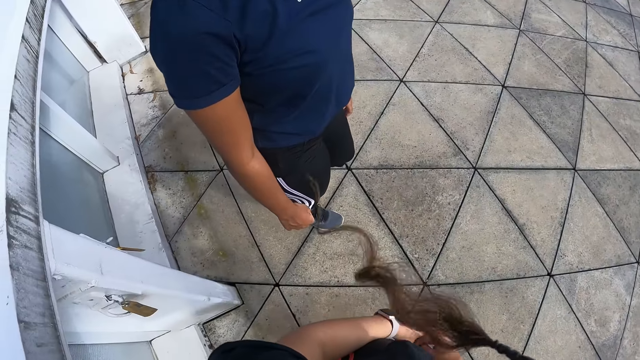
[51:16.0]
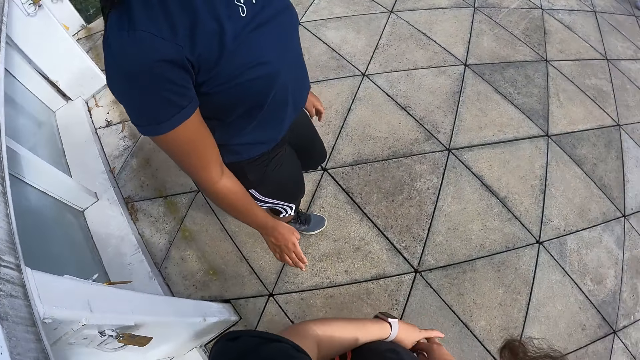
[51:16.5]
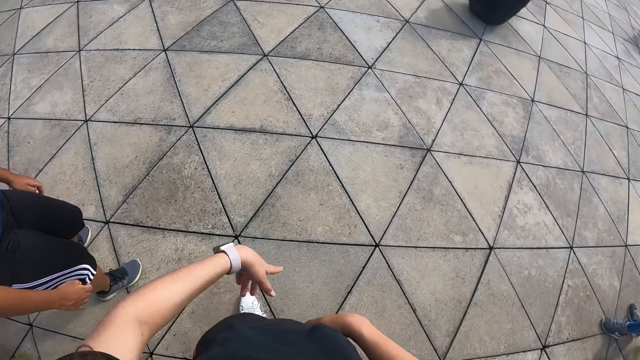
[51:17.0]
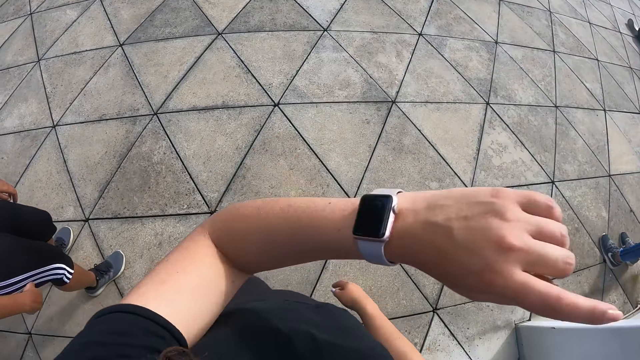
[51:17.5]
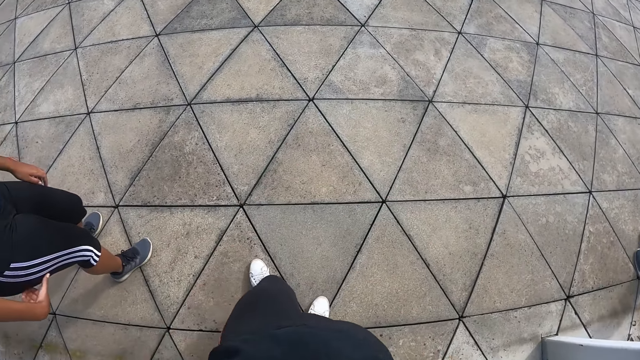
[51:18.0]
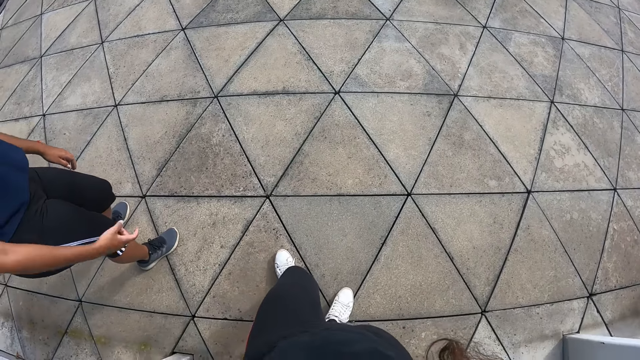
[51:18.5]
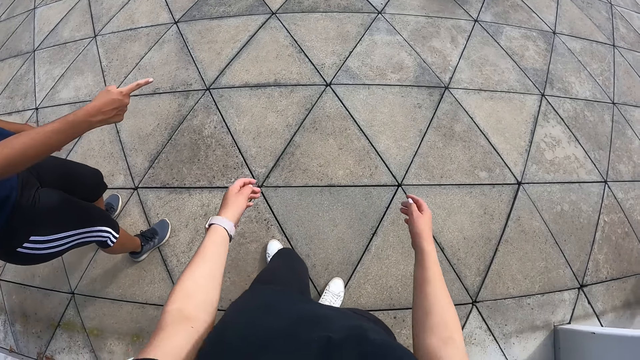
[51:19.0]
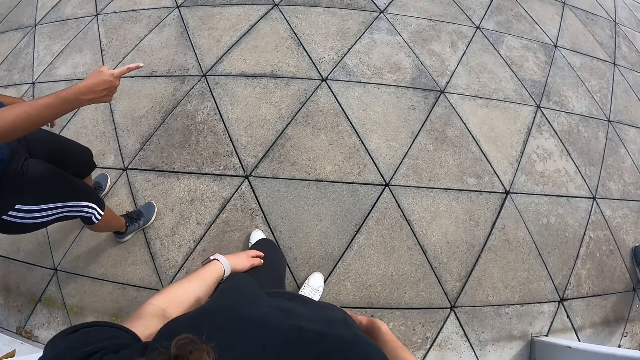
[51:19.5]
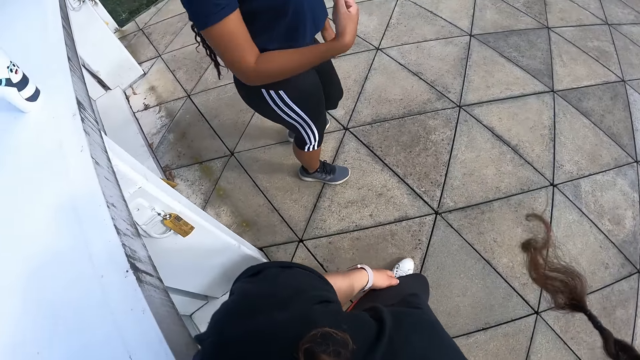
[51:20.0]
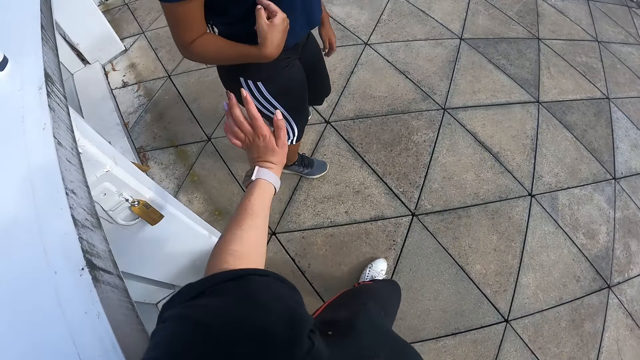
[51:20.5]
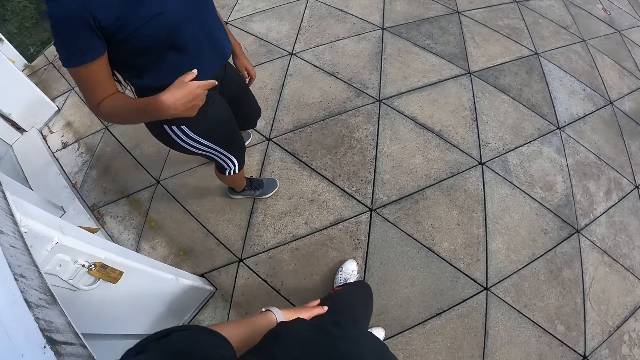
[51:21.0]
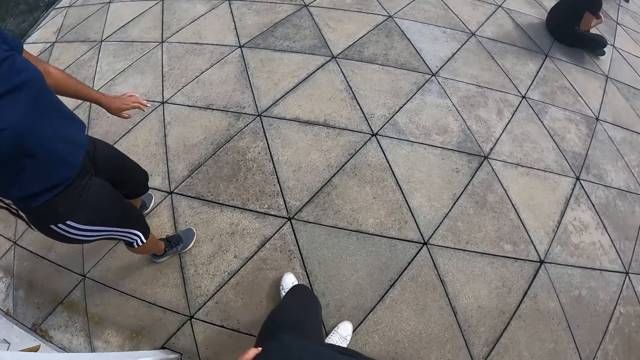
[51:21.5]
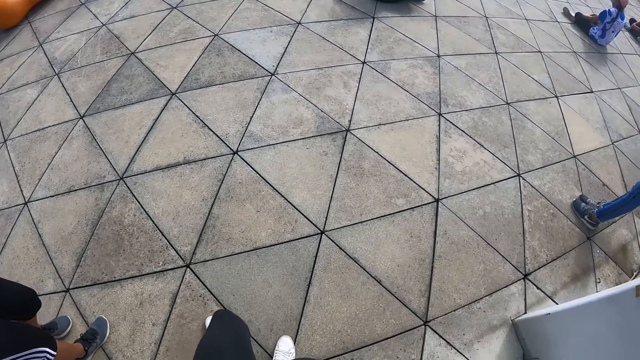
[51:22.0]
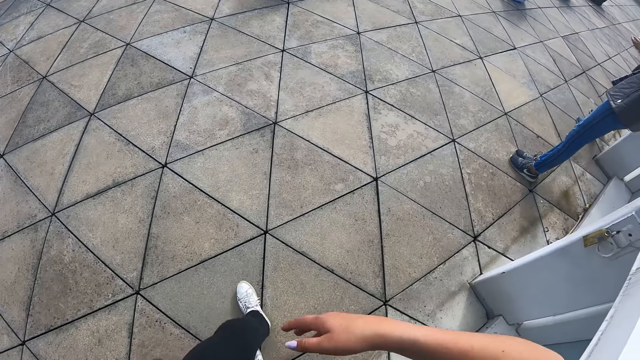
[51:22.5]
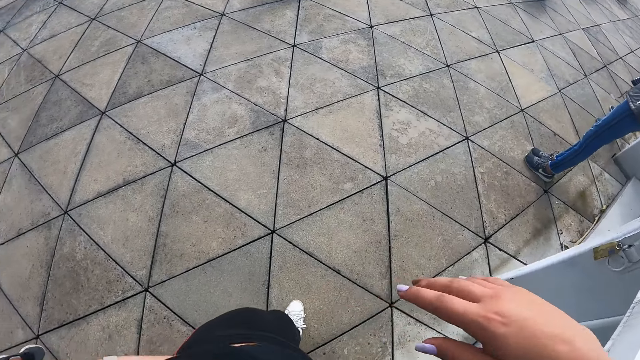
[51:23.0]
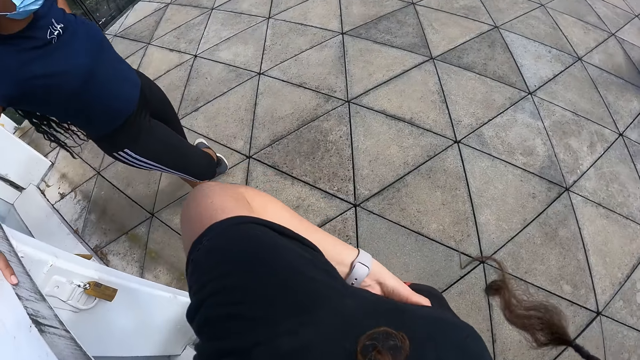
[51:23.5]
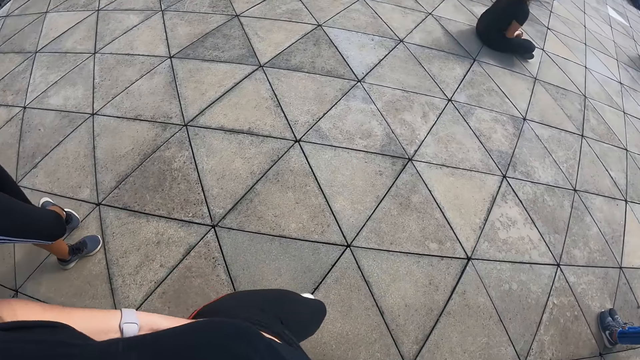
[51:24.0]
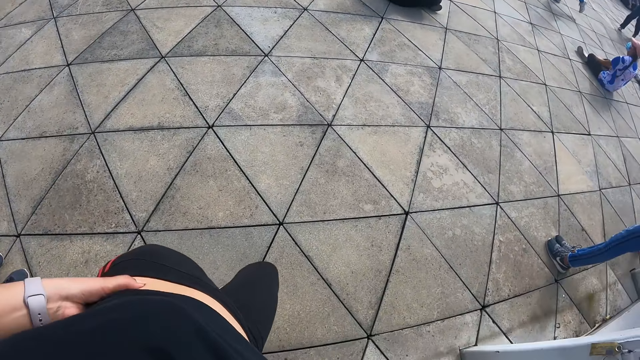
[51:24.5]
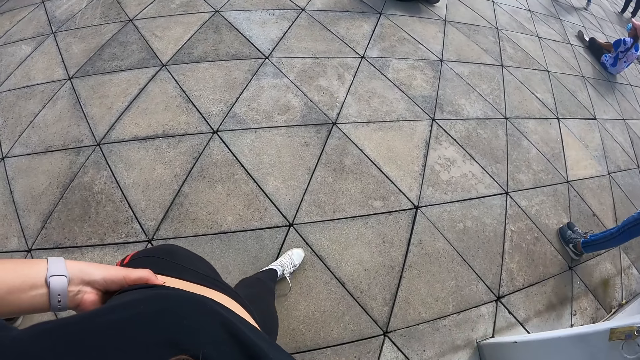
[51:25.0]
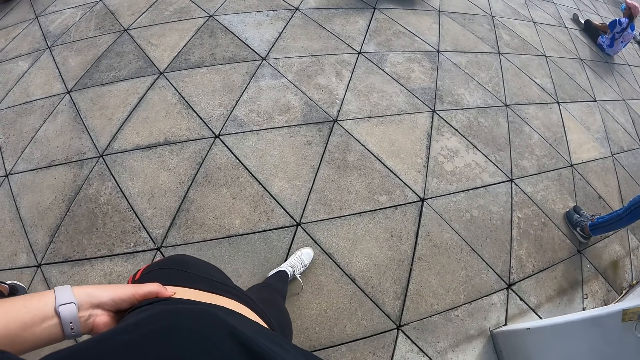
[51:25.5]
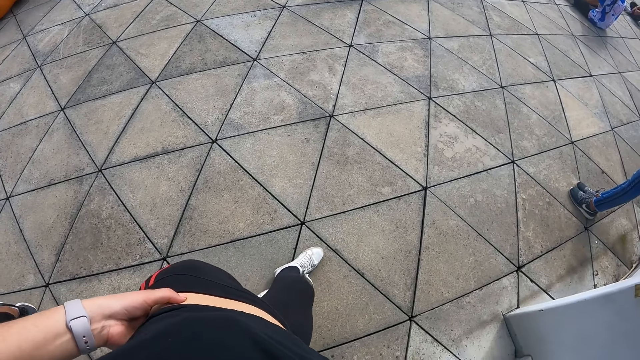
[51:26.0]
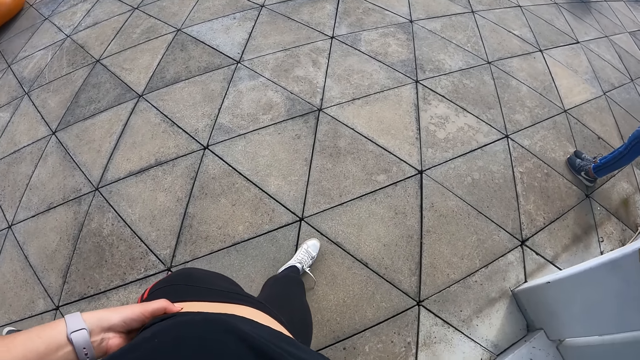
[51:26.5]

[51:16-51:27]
The camera wearer gestures with her hand. She crosses her legs. She holds her waist.

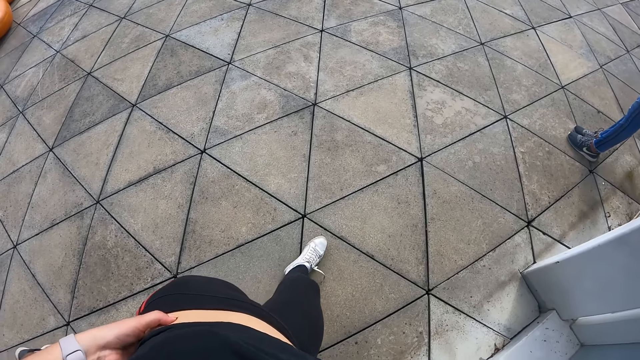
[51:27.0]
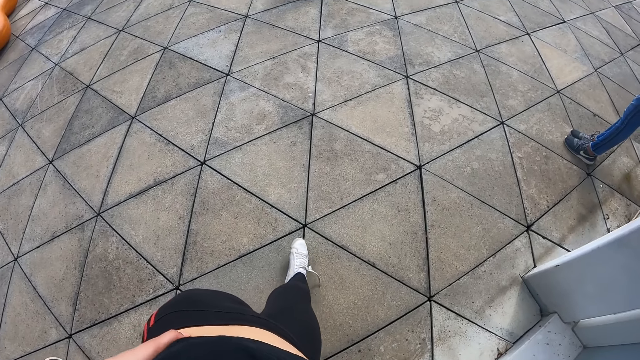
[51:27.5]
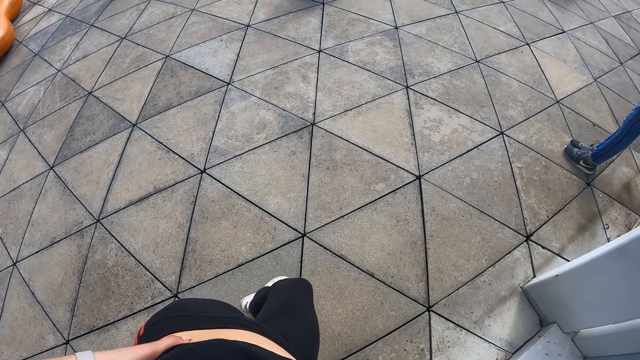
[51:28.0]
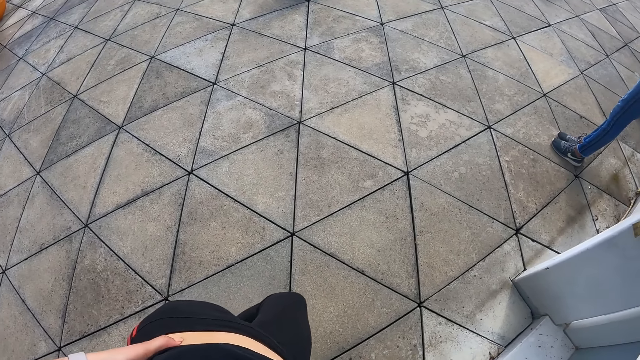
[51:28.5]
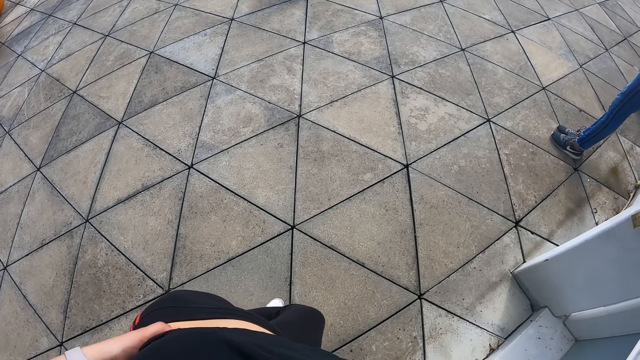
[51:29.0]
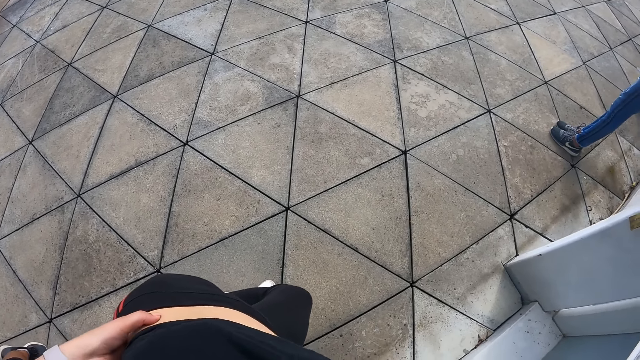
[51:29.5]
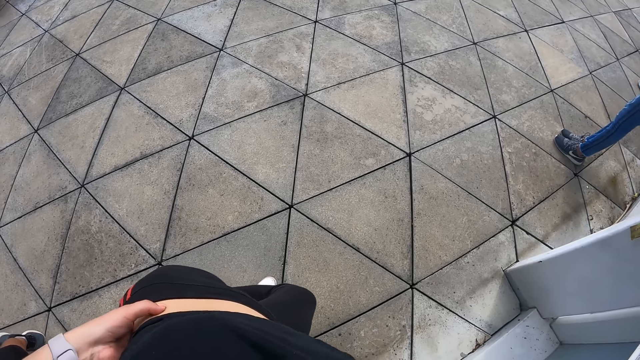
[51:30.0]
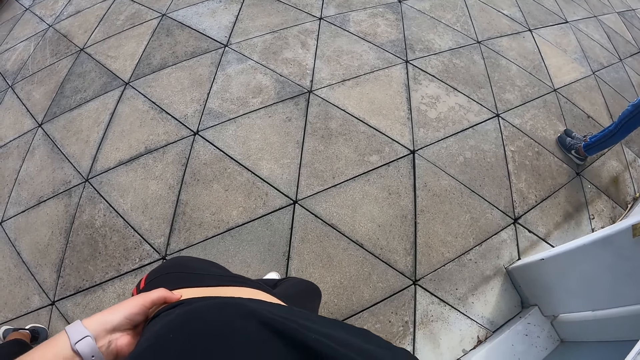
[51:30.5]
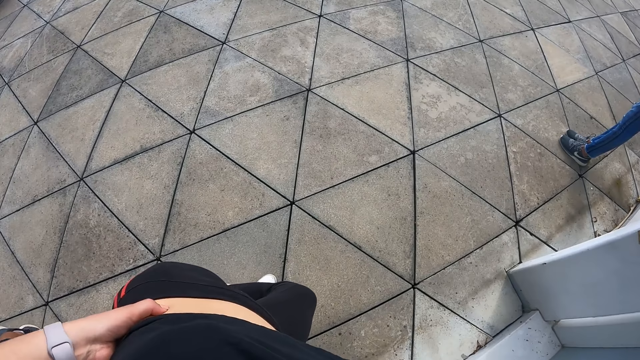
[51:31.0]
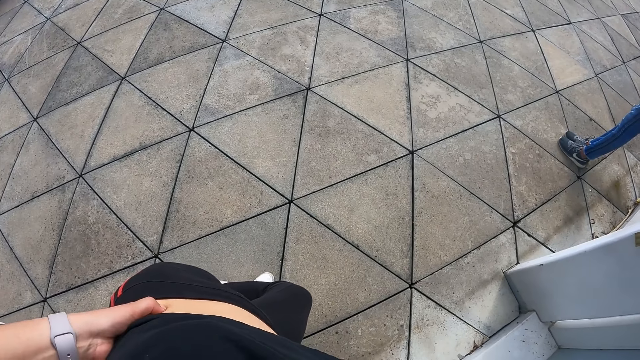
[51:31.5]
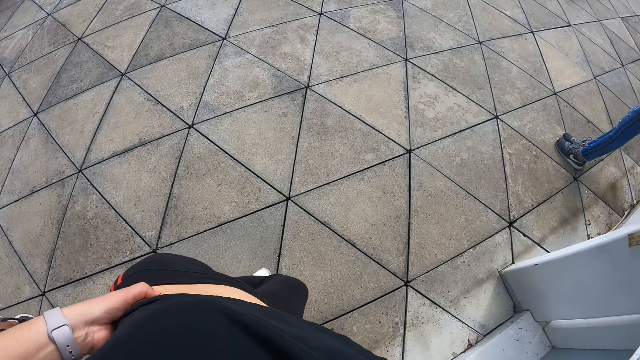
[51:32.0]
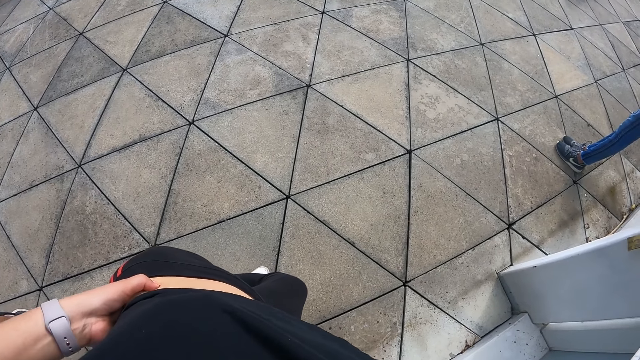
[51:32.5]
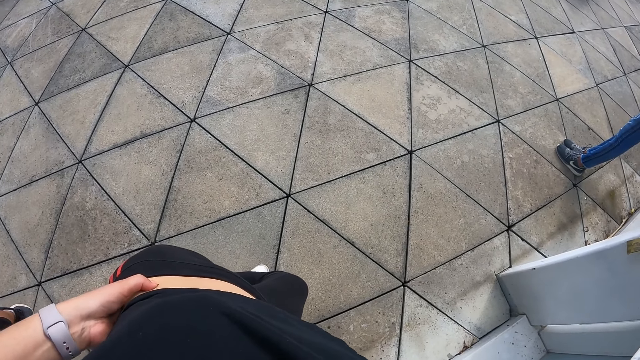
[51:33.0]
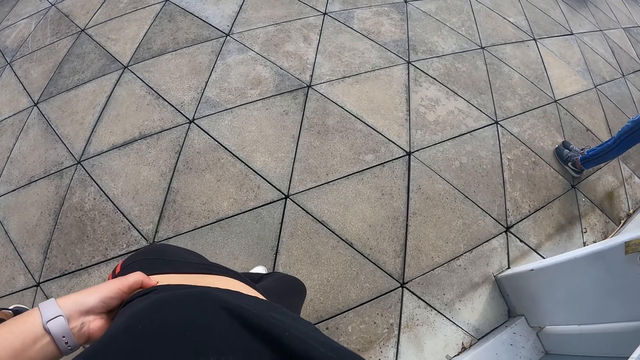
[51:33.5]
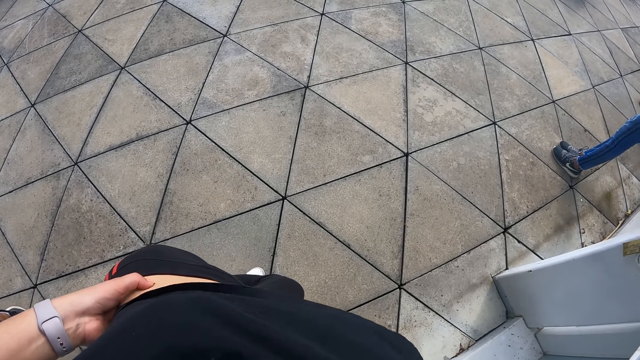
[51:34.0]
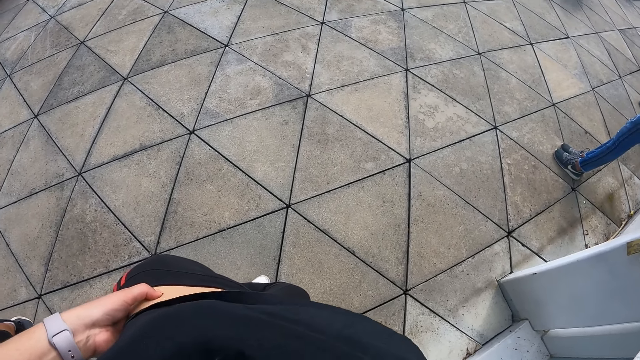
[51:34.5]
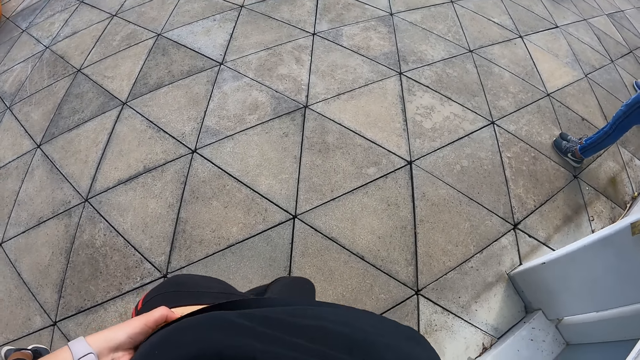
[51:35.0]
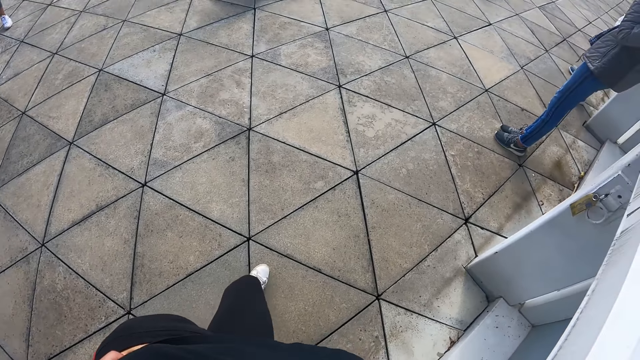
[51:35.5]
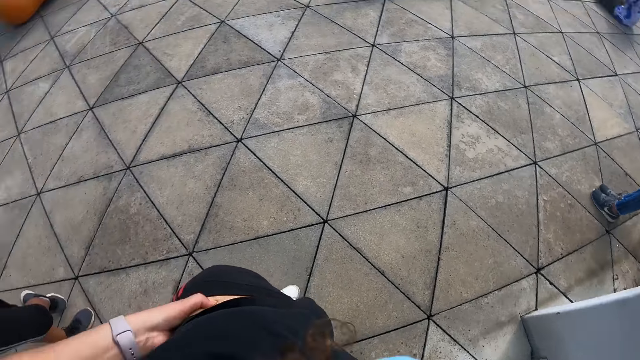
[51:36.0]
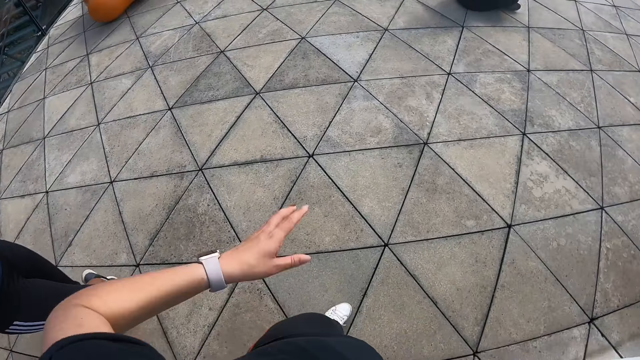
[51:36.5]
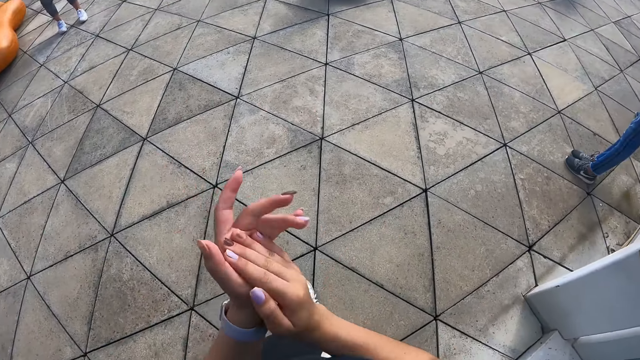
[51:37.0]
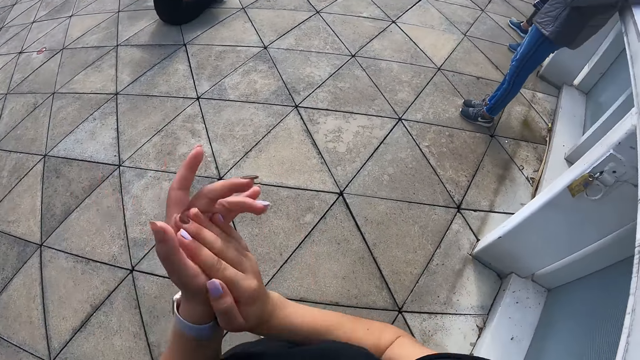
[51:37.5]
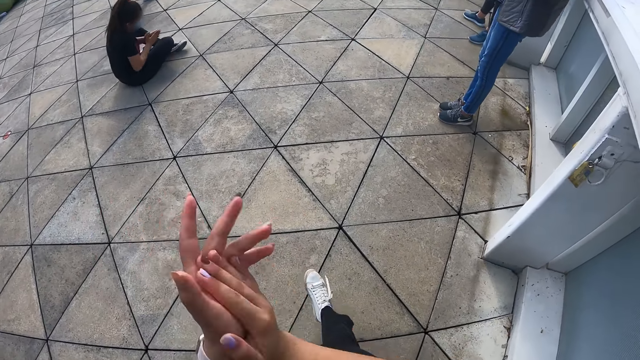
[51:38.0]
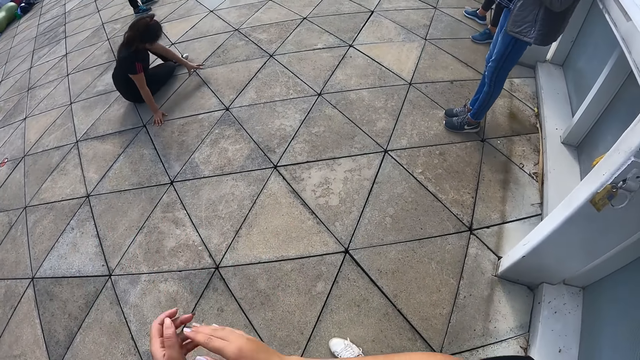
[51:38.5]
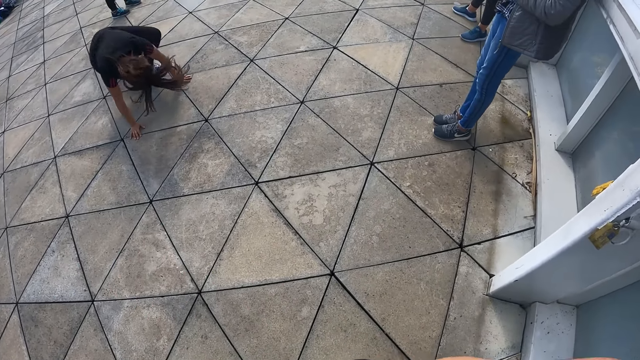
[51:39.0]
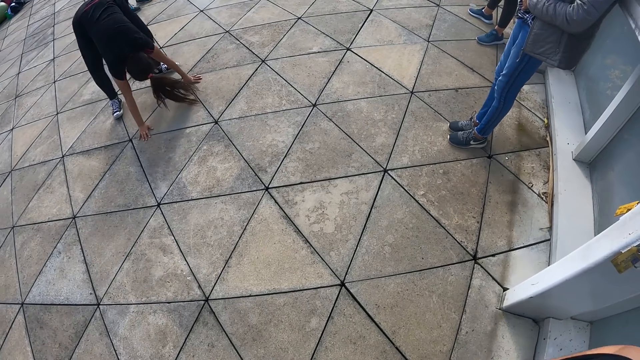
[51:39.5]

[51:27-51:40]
The camera wearer folds her leg. She moves her leg. She claps her hands.
